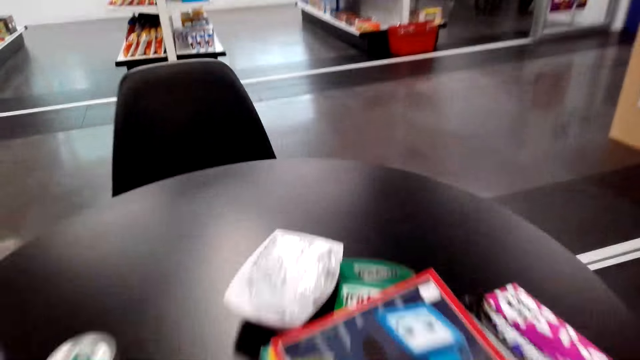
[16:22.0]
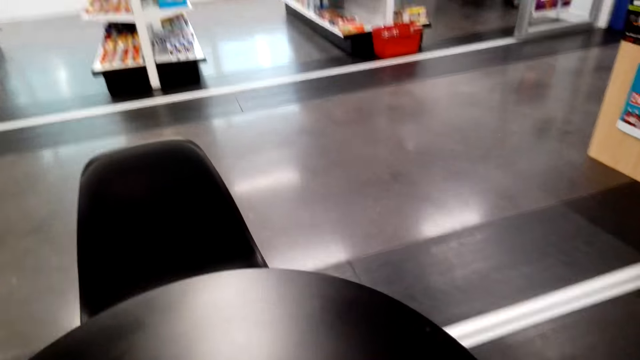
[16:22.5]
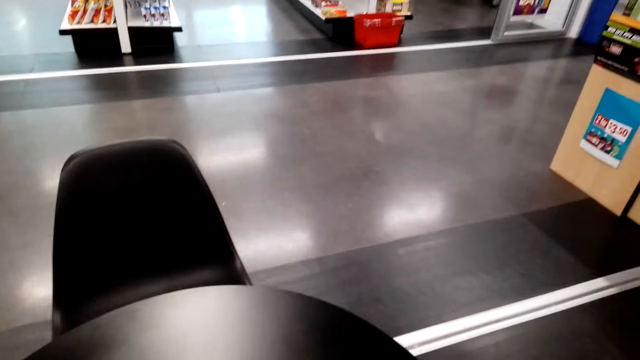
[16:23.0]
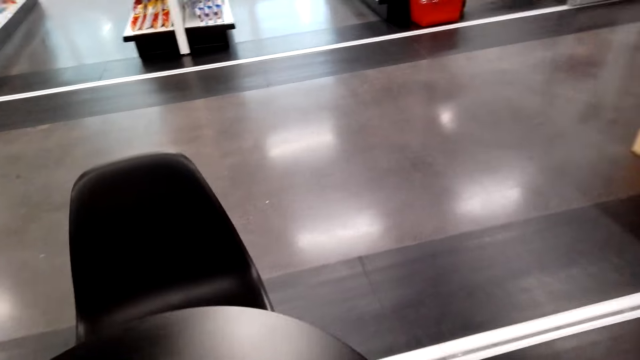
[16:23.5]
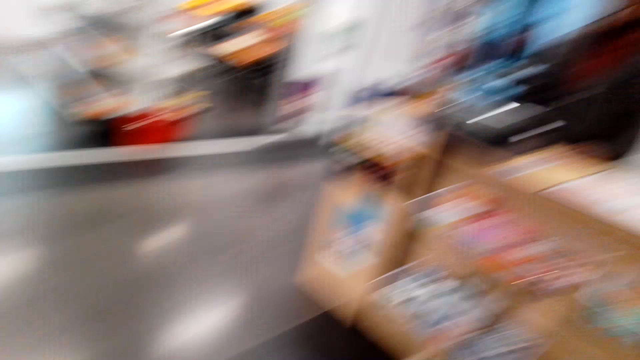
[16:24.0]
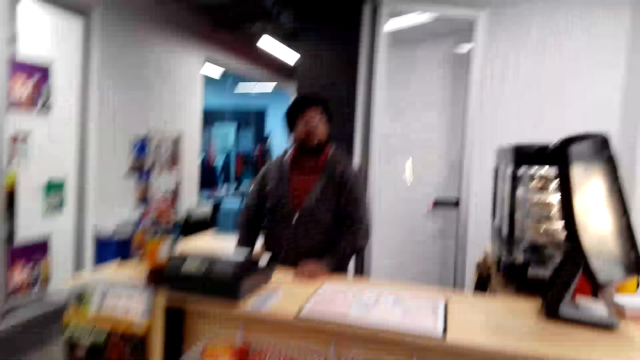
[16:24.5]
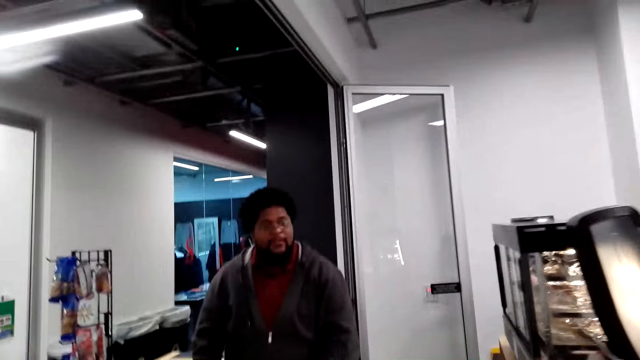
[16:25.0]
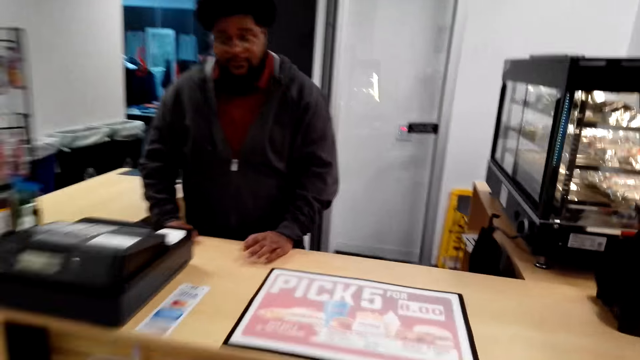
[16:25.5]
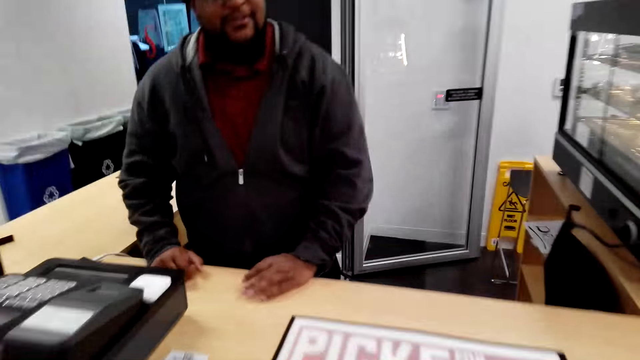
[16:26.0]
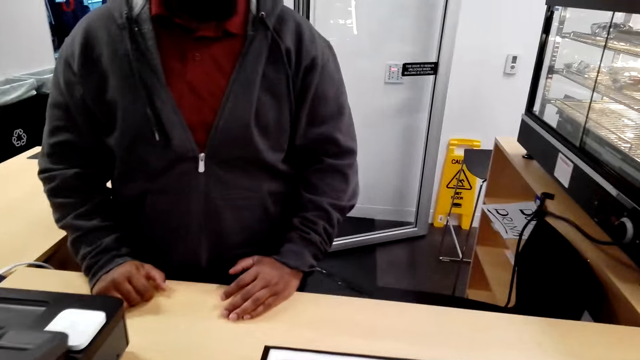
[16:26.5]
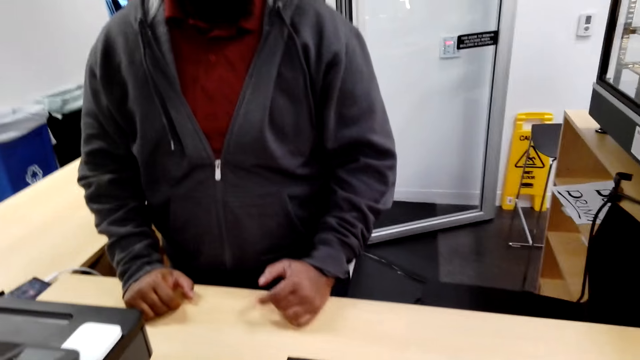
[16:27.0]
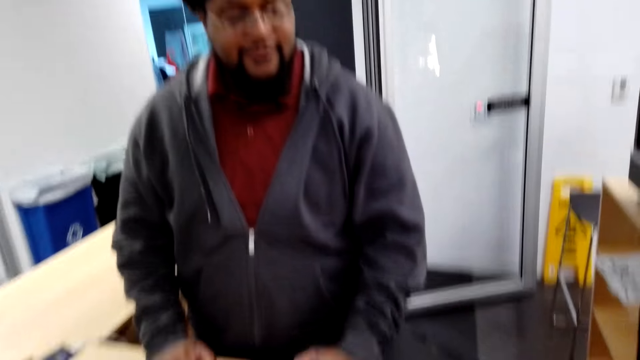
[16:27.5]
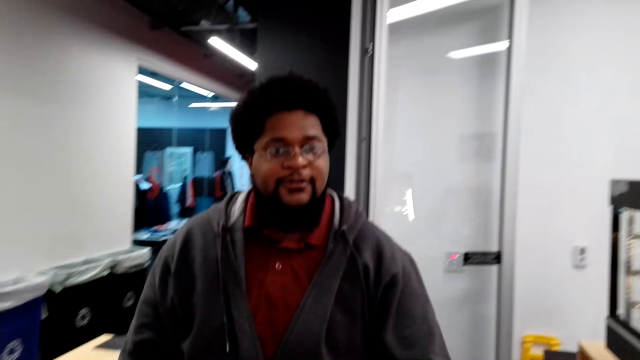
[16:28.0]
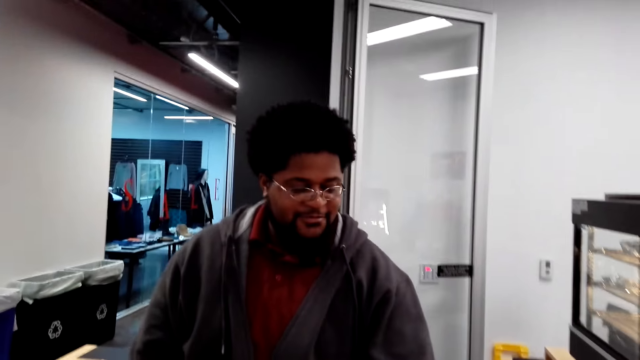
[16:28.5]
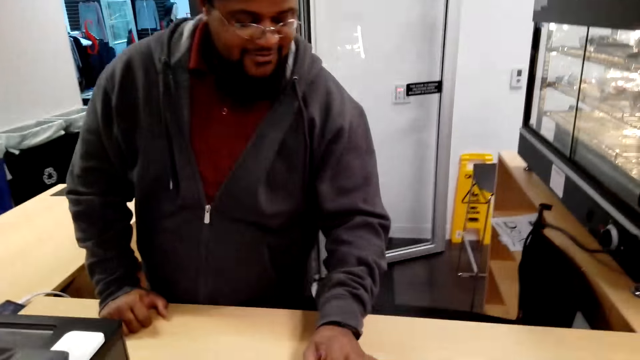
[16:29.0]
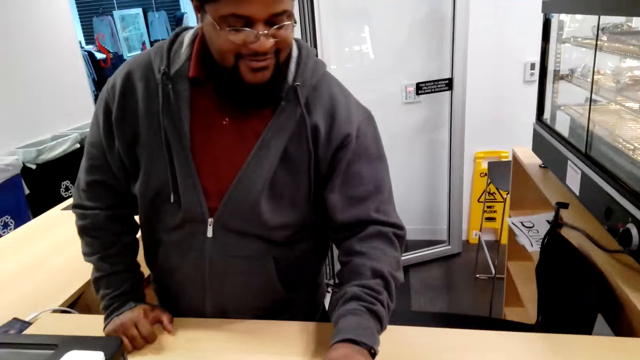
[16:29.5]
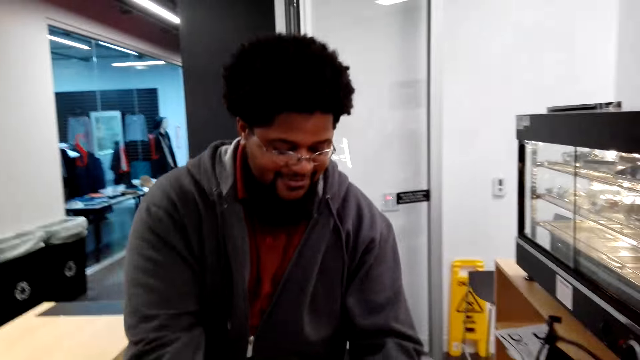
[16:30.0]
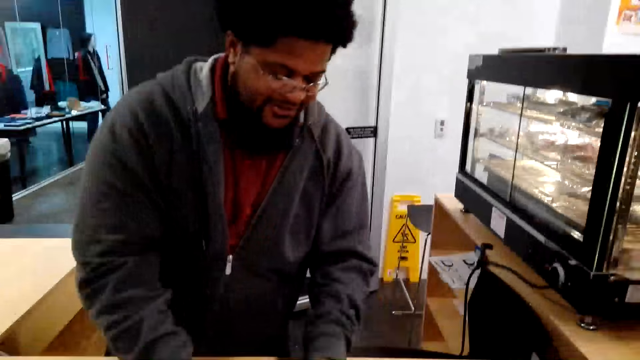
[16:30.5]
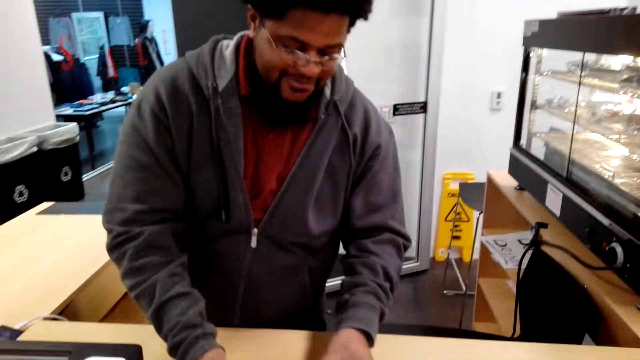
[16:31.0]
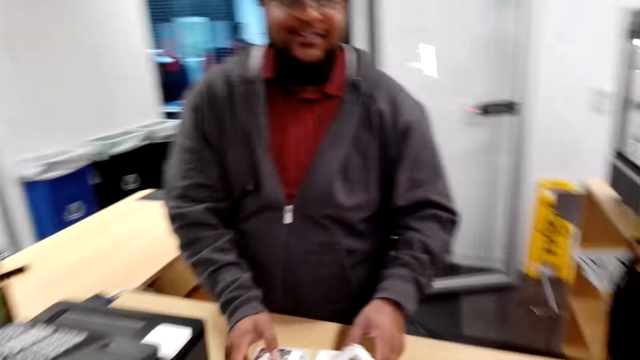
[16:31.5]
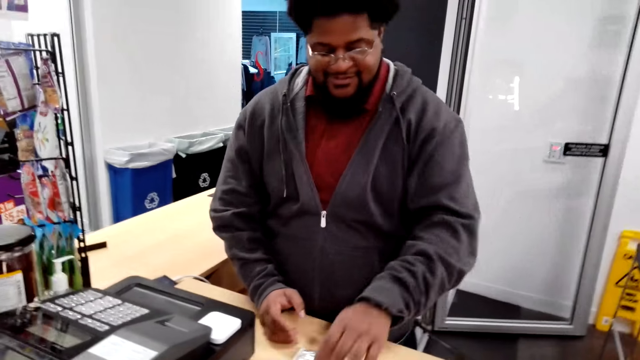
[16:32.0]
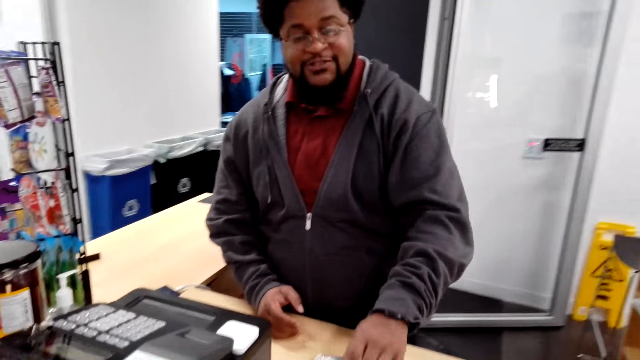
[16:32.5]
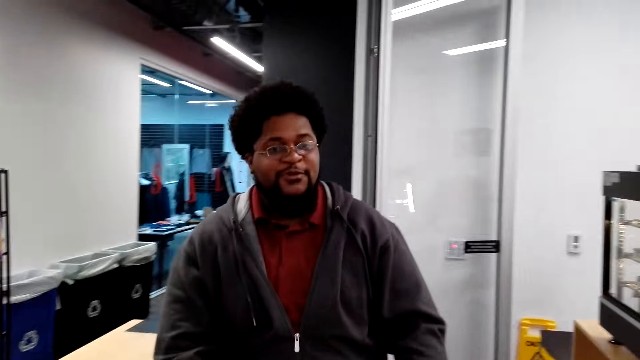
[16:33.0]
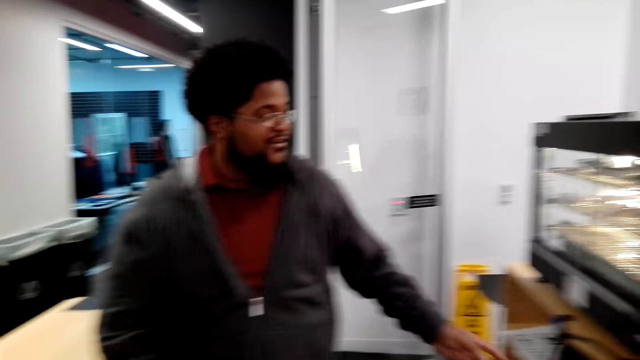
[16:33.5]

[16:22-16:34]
The camera wearer walks towards the counter. They talk to the cashier.

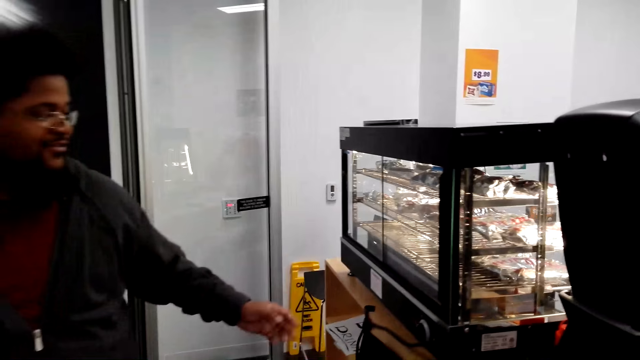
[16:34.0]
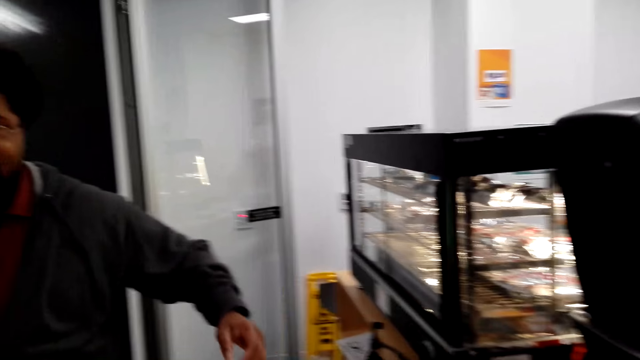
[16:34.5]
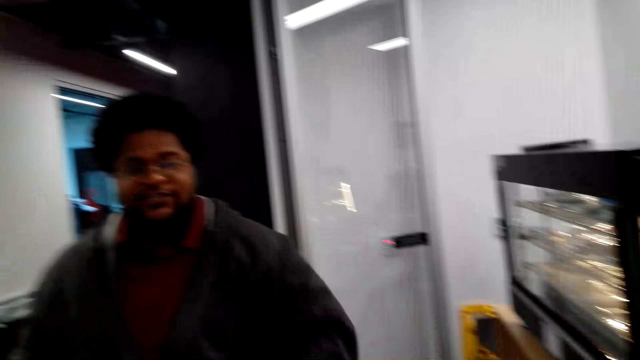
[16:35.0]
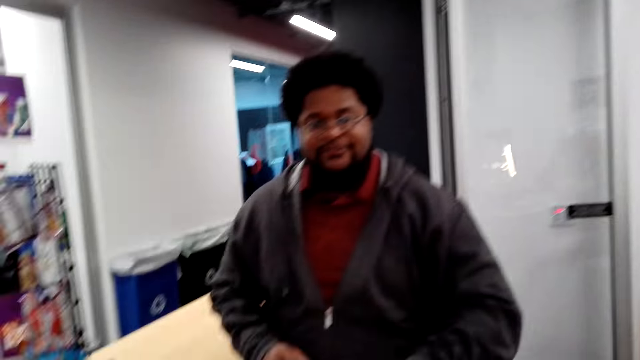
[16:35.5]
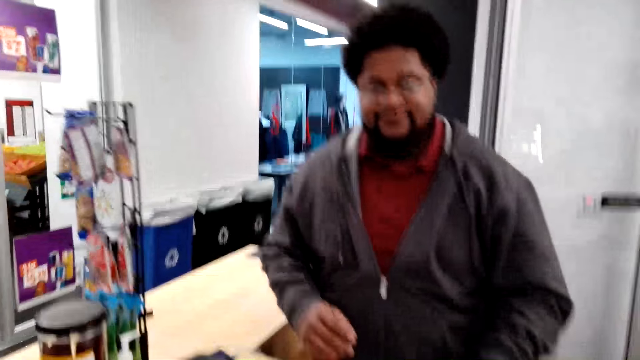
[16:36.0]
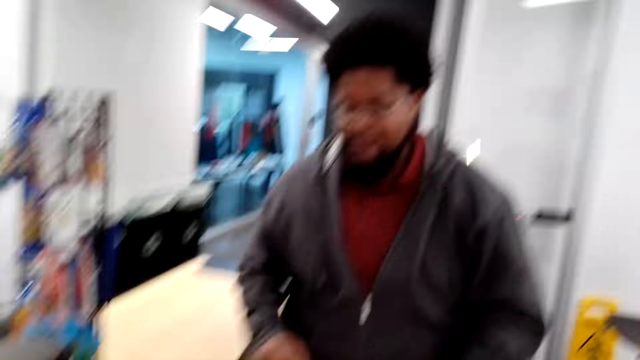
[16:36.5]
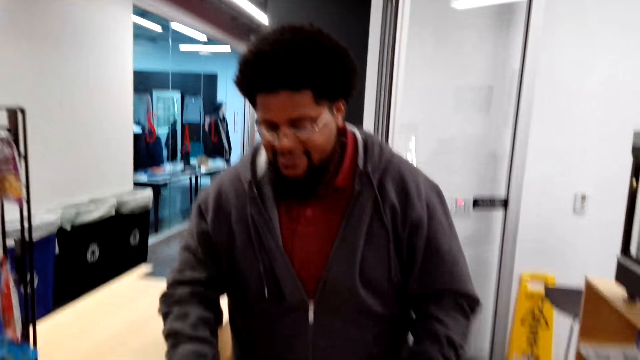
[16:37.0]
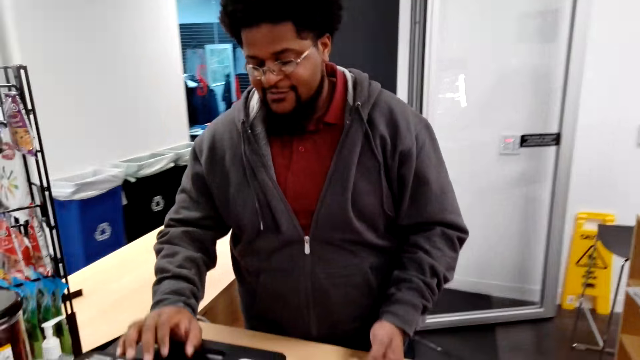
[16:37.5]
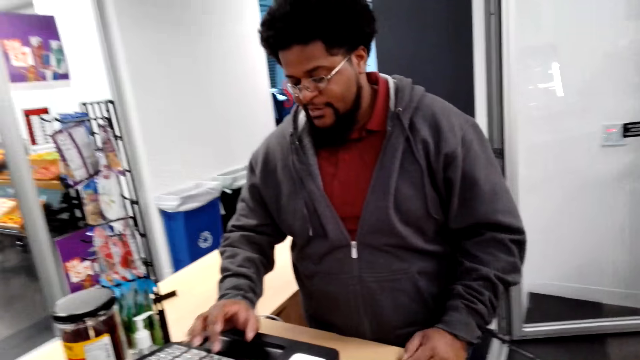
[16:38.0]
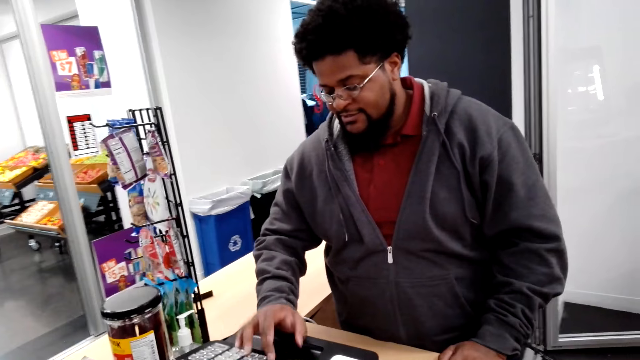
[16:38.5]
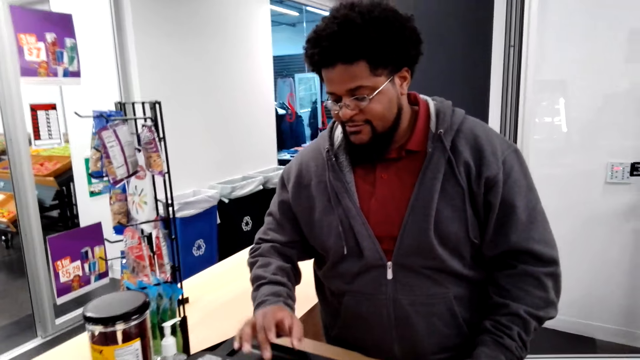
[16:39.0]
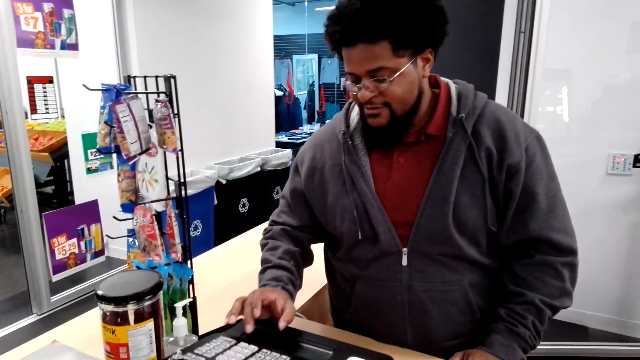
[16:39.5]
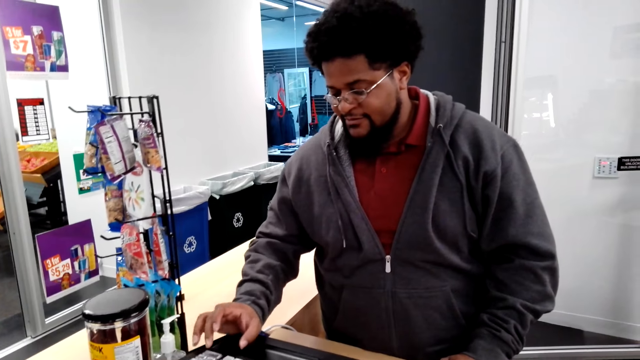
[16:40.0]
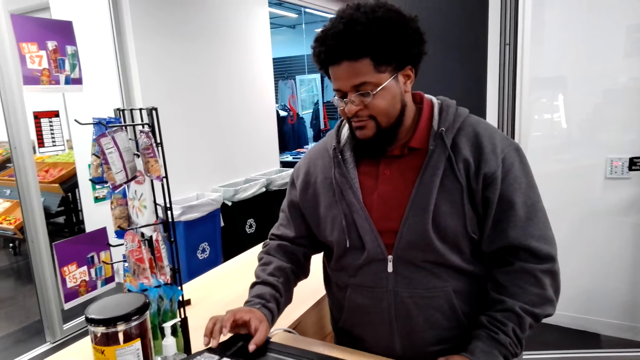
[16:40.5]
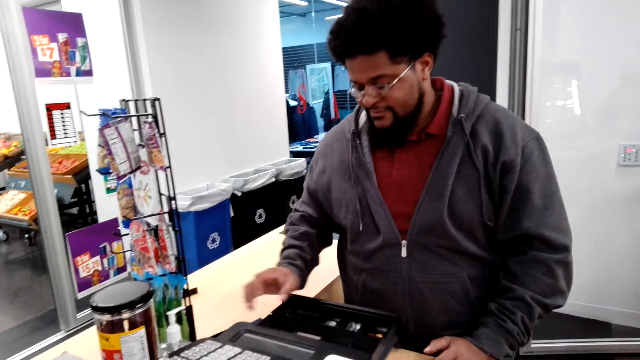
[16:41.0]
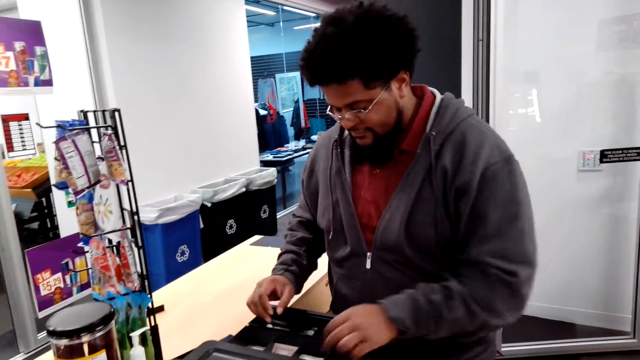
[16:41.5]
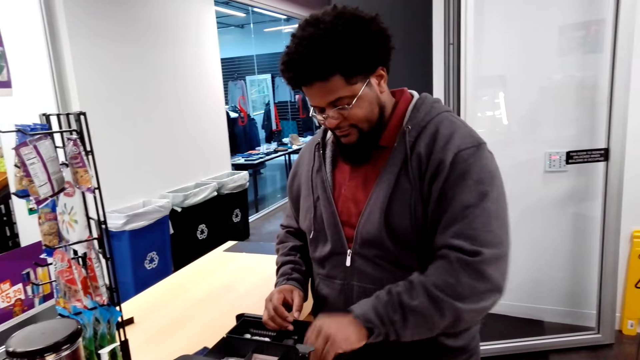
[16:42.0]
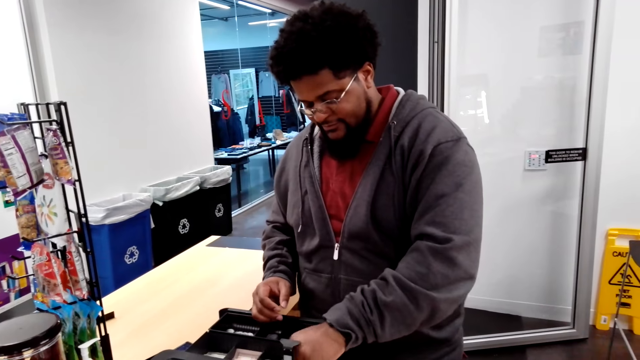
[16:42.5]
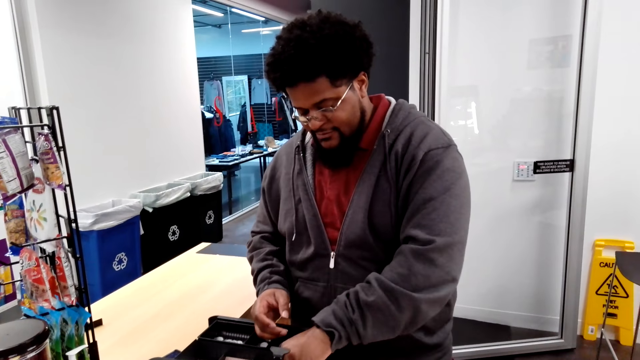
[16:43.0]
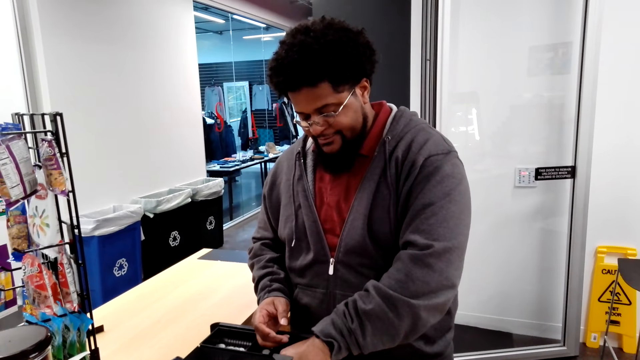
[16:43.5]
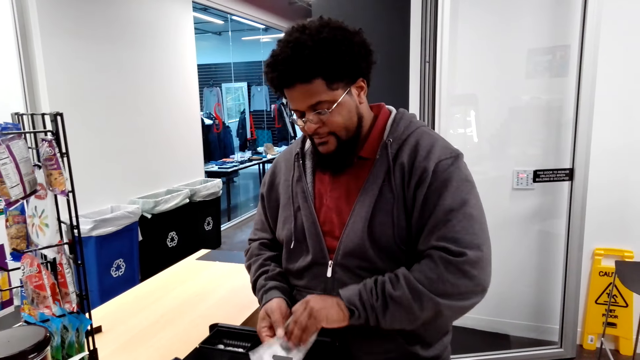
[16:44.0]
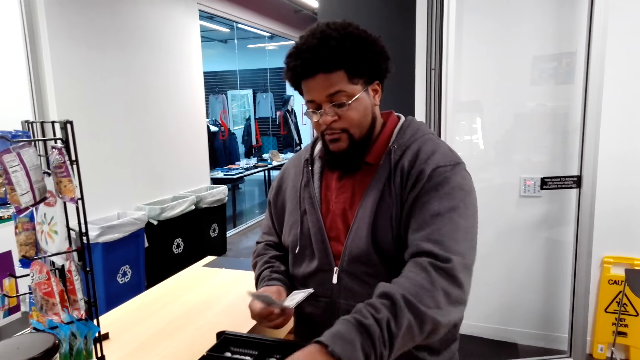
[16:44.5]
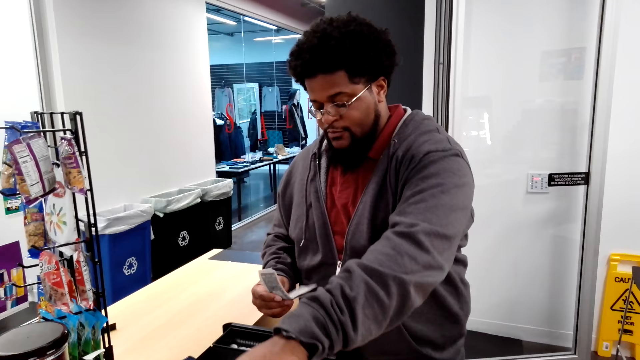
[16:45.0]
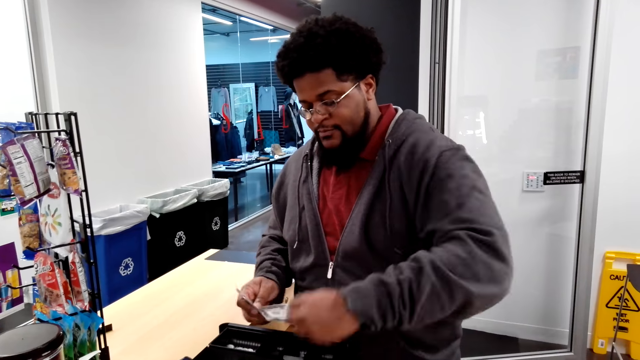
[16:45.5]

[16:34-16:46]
The cashier types on the counter machine and operates the machine. The cashier collects cash from the machine's drawer.
